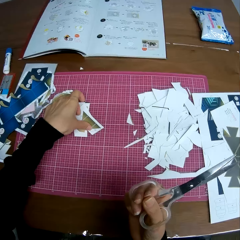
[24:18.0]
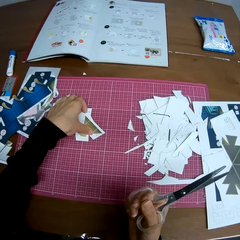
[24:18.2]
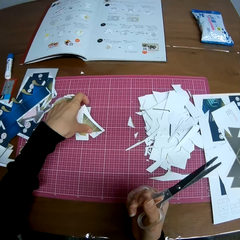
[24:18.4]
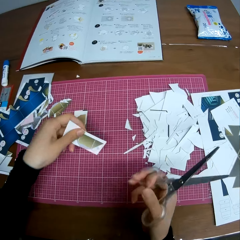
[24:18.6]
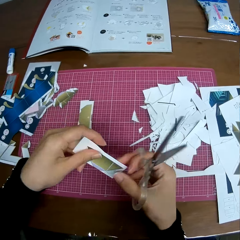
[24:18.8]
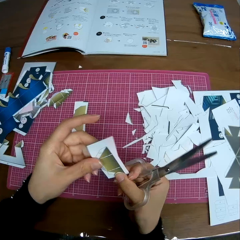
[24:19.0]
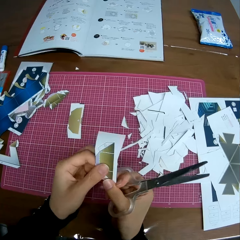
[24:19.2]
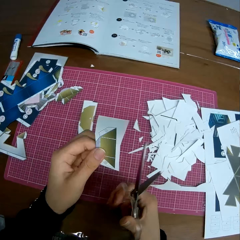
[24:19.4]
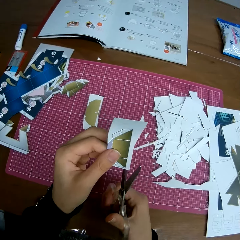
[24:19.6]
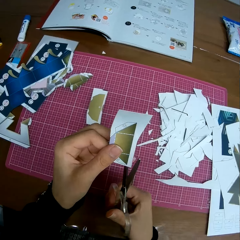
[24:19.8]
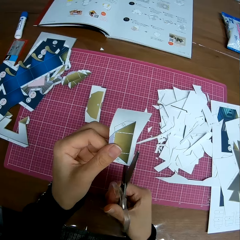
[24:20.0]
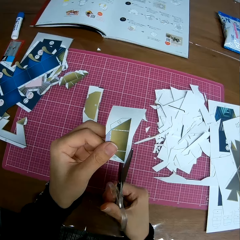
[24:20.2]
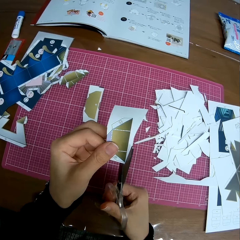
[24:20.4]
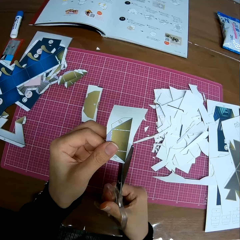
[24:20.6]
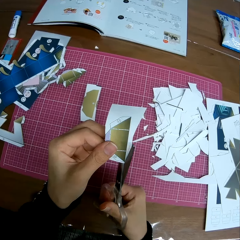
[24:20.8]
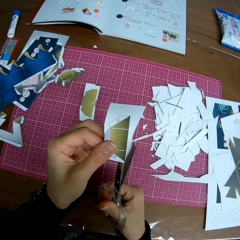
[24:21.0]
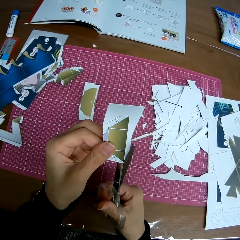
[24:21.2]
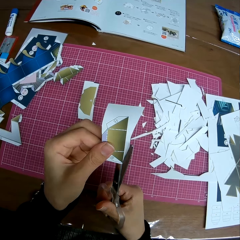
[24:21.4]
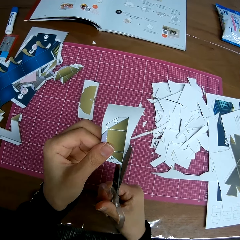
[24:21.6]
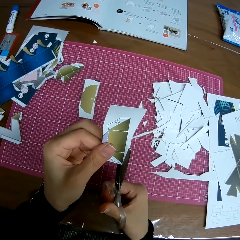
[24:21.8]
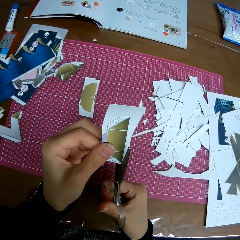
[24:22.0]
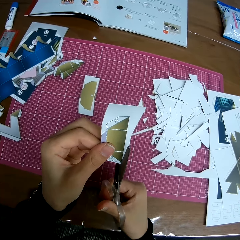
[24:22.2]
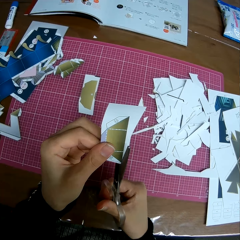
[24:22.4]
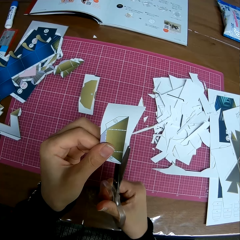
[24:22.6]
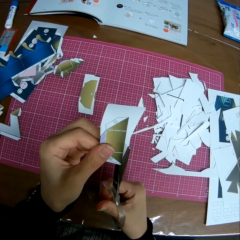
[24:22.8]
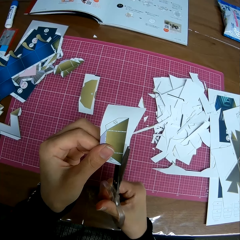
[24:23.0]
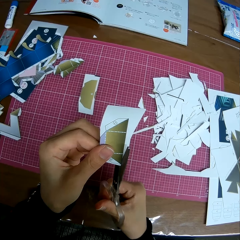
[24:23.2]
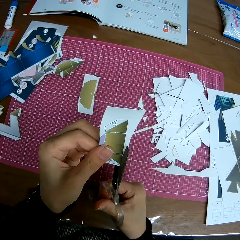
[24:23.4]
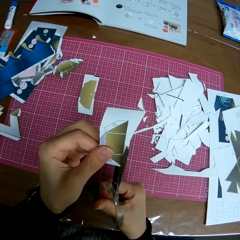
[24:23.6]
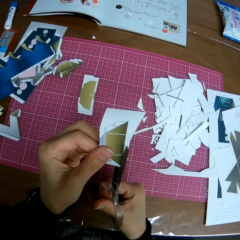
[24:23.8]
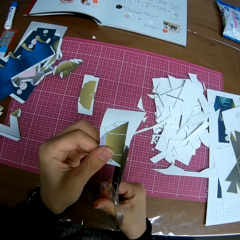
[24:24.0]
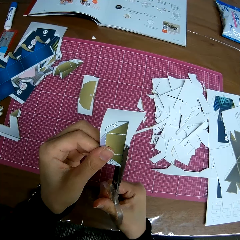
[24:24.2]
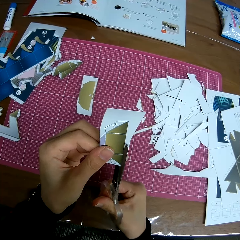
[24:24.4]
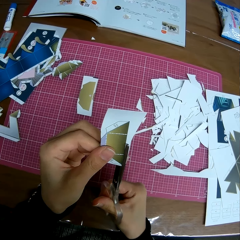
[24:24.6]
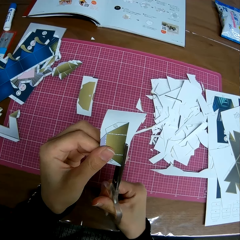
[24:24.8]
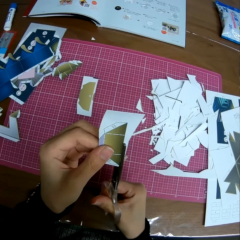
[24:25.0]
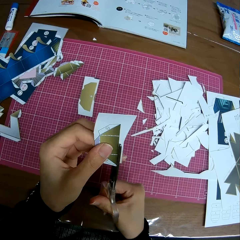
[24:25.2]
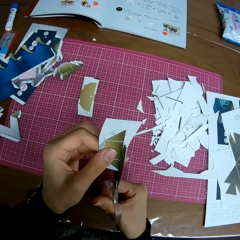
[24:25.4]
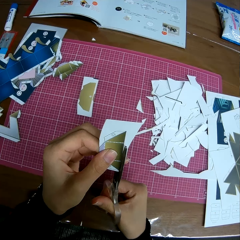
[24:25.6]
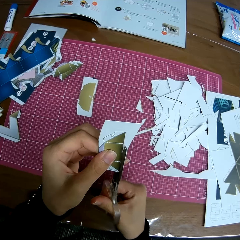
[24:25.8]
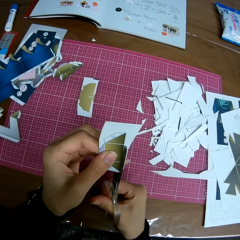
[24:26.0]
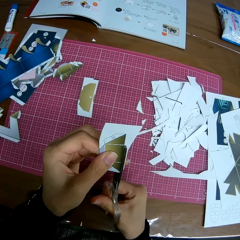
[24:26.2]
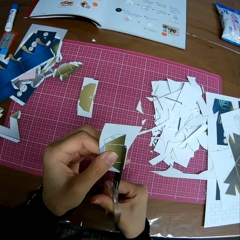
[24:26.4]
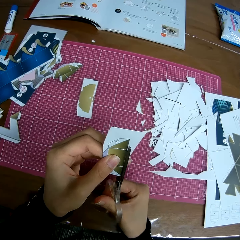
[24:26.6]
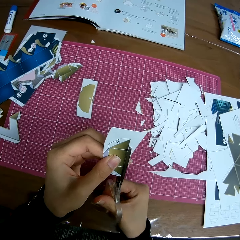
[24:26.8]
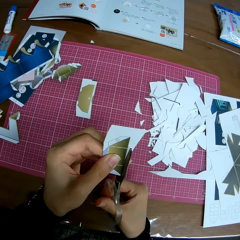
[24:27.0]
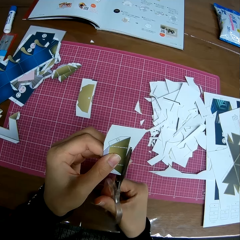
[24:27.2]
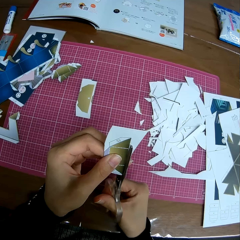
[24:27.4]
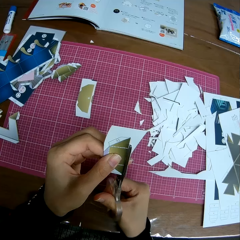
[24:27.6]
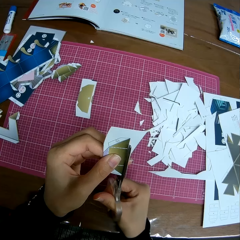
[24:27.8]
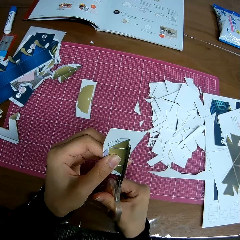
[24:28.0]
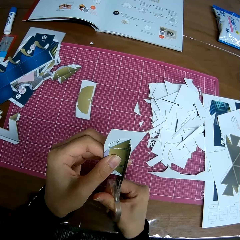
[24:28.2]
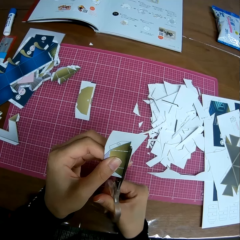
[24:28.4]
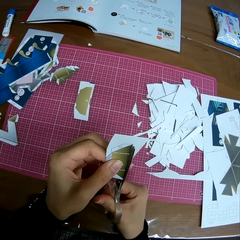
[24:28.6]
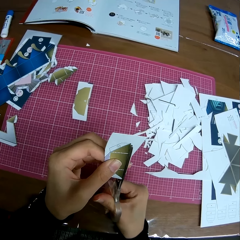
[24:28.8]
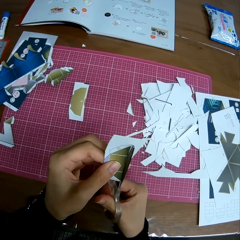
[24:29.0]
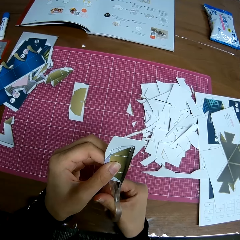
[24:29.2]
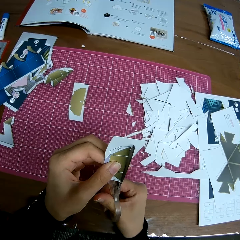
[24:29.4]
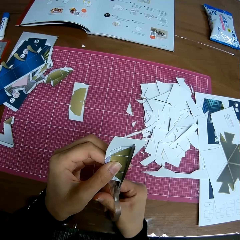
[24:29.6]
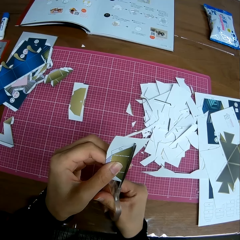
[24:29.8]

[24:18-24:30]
The camera wearer picks up another paper craft from the cutting mat on the table. She adjusts the paper craft. She cuts the paper craft with the scissors in her hand.

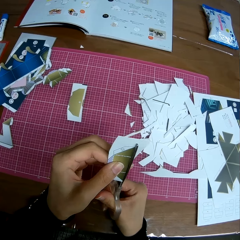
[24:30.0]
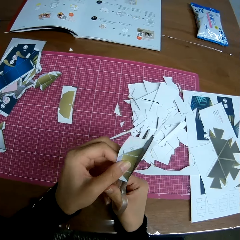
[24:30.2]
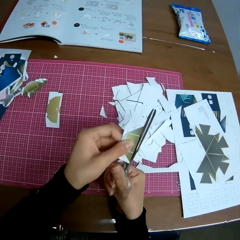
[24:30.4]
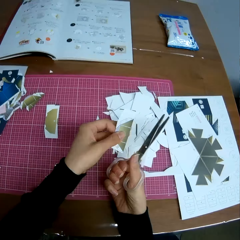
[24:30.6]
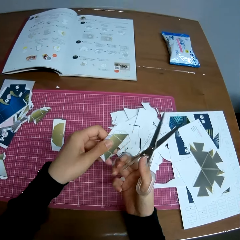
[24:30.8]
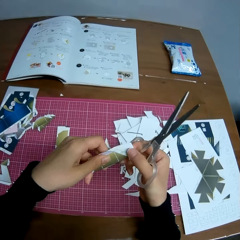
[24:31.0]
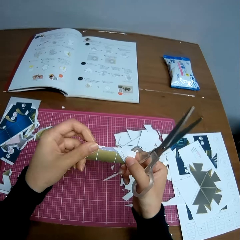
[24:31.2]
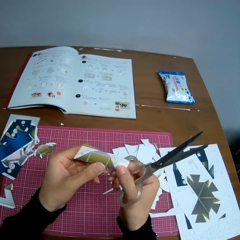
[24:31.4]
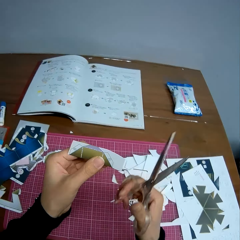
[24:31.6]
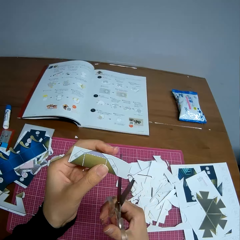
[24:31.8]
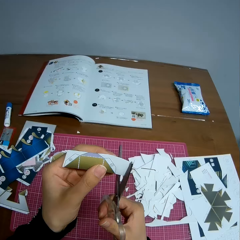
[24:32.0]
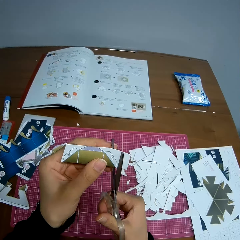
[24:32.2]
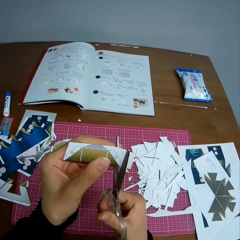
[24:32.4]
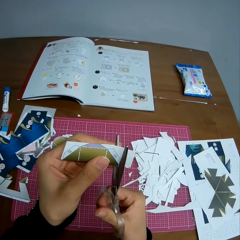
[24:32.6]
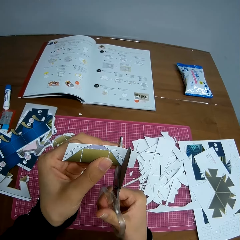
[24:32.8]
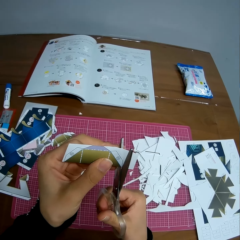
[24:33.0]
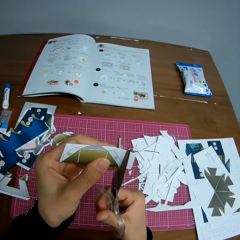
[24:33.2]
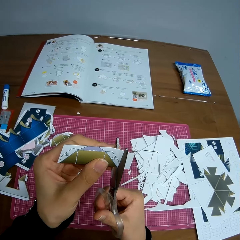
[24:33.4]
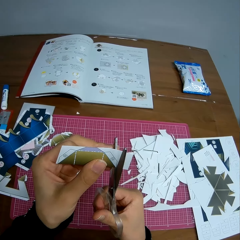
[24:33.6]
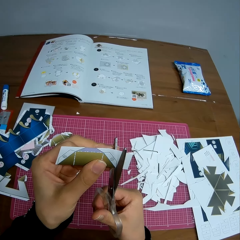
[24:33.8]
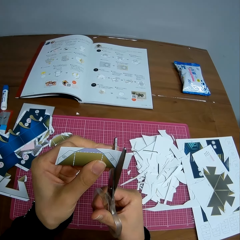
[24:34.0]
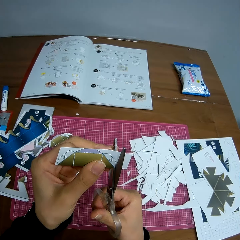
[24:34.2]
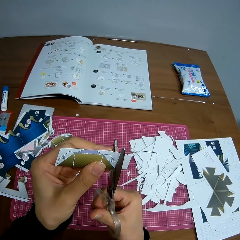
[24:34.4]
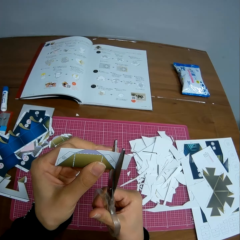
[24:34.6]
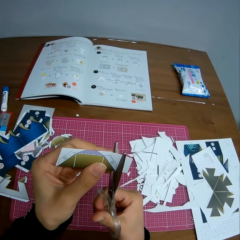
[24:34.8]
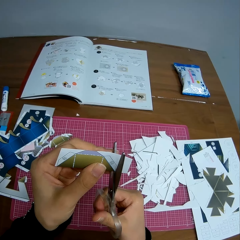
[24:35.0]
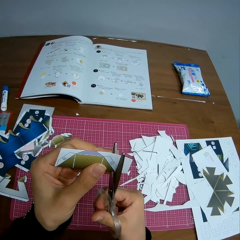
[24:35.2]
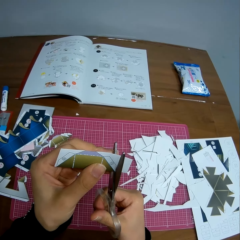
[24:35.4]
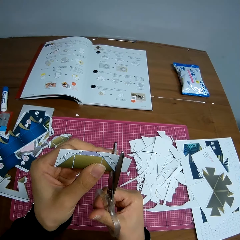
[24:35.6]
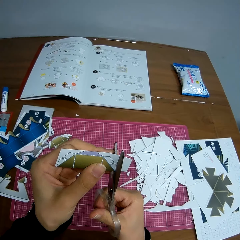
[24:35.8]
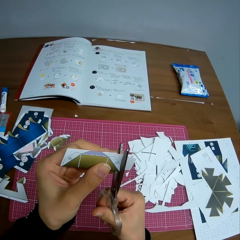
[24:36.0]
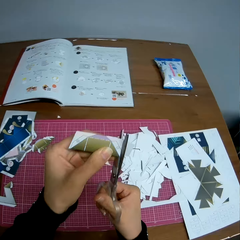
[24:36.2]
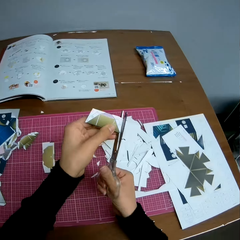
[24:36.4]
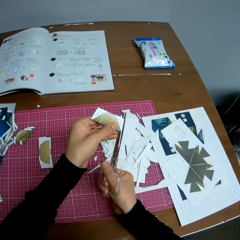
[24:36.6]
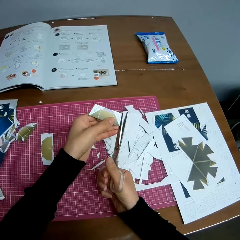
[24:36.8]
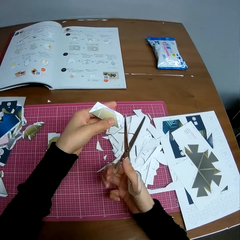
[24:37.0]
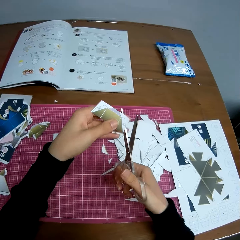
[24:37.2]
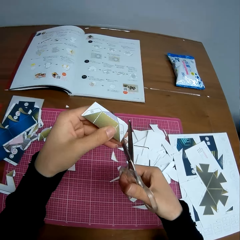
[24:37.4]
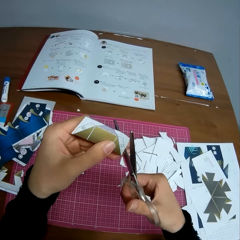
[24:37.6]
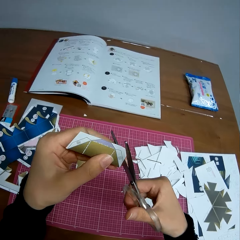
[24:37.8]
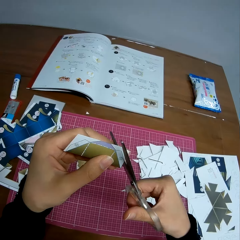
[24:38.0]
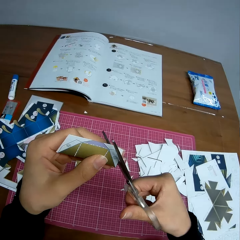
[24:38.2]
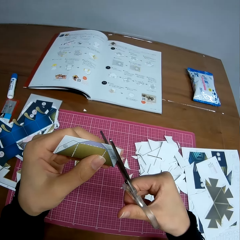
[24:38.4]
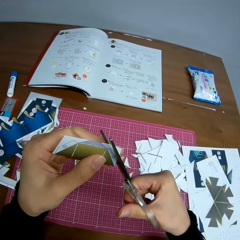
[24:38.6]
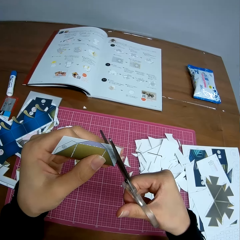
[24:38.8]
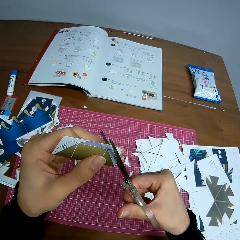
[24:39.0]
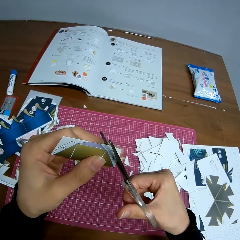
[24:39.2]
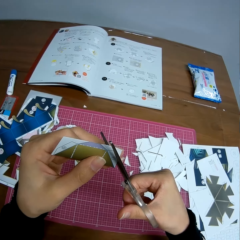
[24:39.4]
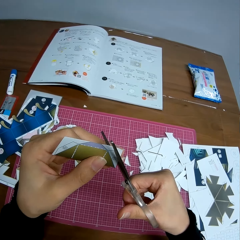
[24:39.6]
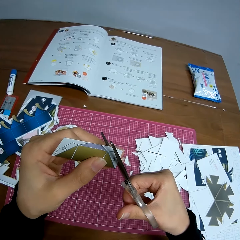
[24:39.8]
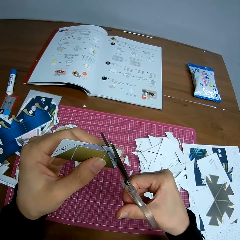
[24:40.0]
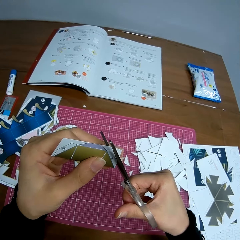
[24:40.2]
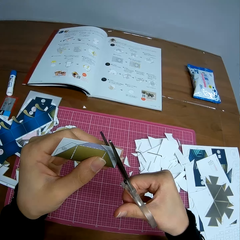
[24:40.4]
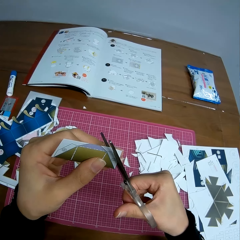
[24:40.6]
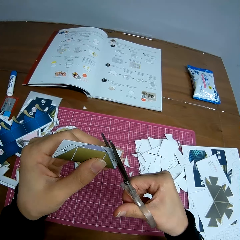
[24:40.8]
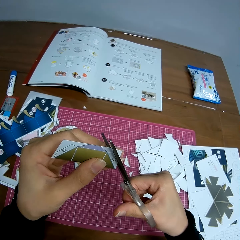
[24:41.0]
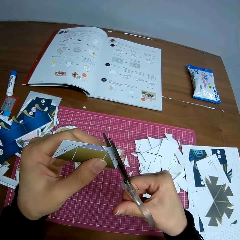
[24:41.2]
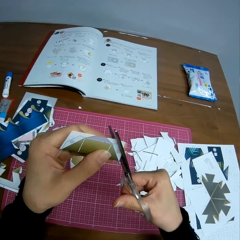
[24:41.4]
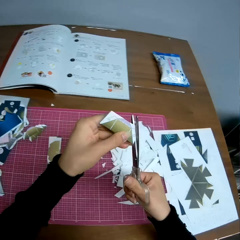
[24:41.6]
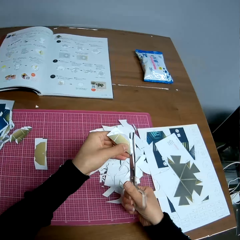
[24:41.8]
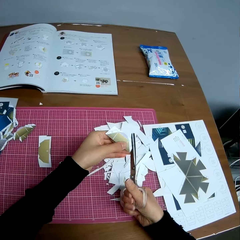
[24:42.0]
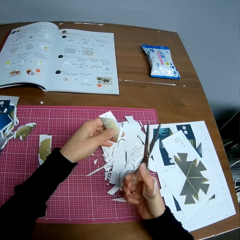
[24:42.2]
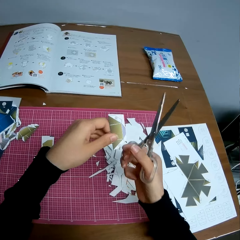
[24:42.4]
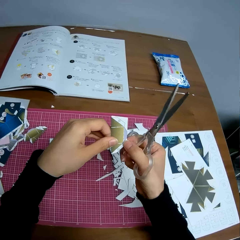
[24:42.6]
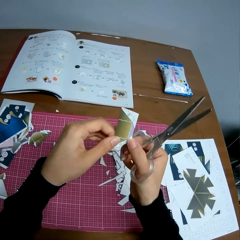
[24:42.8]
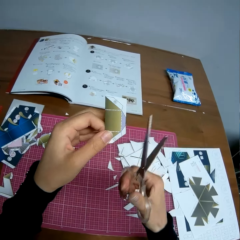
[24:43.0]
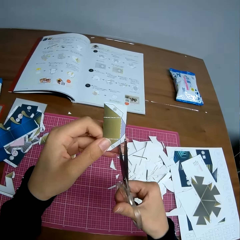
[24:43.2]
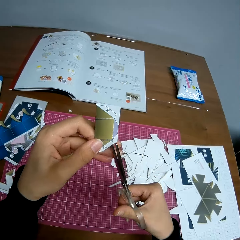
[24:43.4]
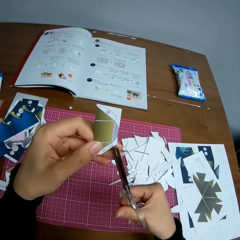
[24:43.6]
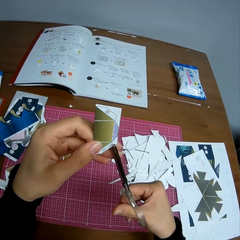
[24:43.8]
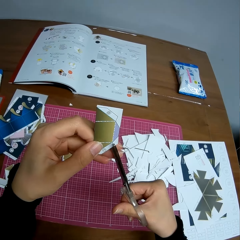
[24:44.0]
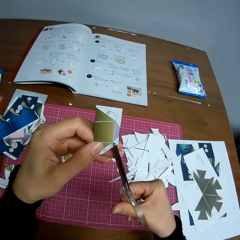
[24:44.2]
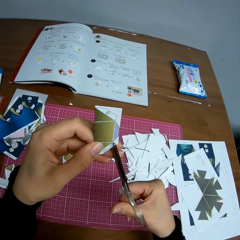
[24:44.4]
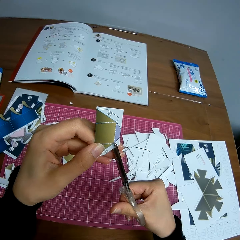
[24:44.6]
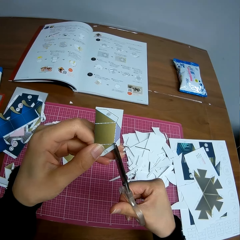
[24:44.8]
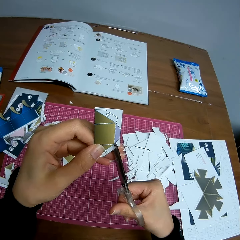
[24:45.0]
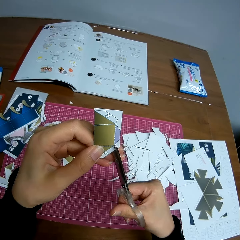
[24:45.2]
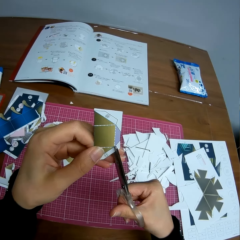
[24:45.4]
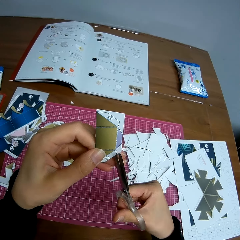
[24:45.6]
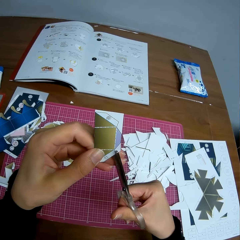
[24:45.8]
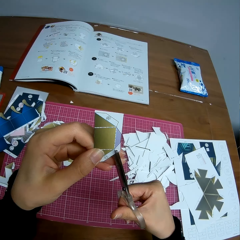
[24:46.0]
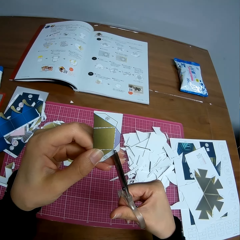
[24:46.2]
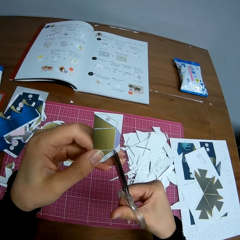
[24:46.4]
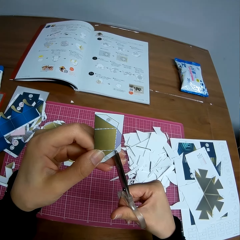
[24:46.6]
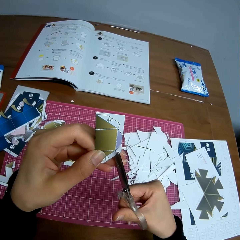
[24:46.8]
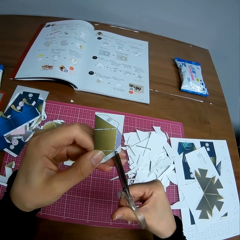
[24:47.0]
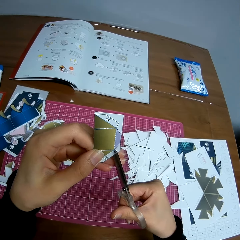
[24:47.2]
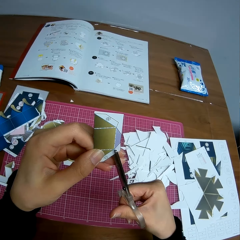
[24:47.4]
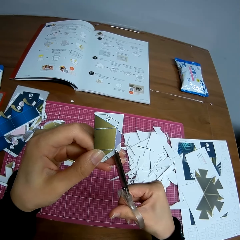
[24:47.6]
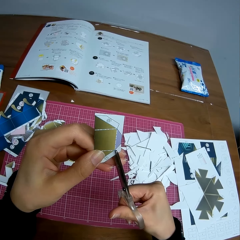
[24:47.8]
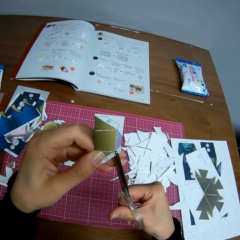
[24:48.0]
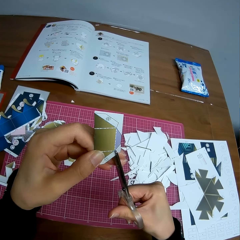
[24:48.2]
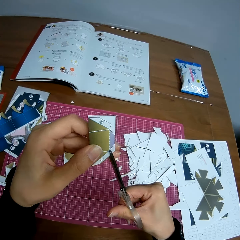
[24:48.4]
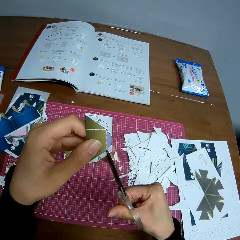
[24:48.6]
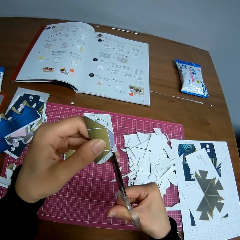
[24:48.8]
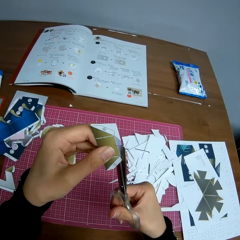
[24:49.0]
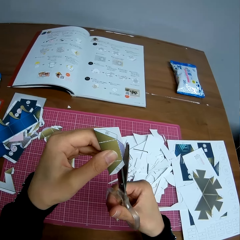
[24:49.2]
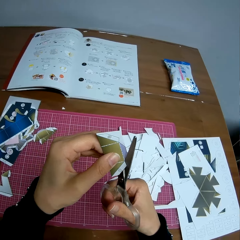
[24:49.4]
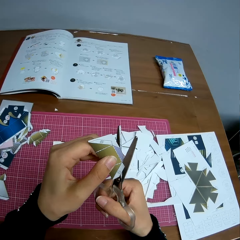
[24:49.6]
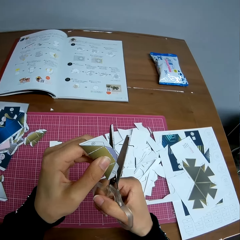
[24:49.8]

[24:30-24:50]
The camera wearer drops a cut piece of paper on a cutting board. They adjust the paper craft or piece of paper. They cut the paper craft with the scissors. They adjust the piece of paper and cut the piece of paper. They drop a cut piece of paper on the cutting board, adjust the paper craft, and cut the paper craft with the scissors.
